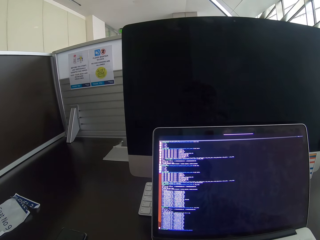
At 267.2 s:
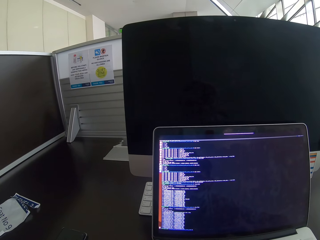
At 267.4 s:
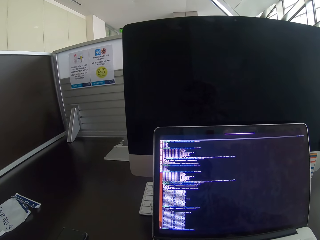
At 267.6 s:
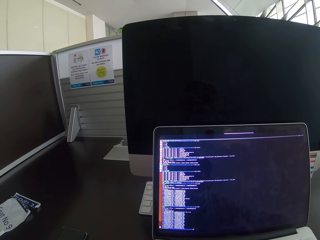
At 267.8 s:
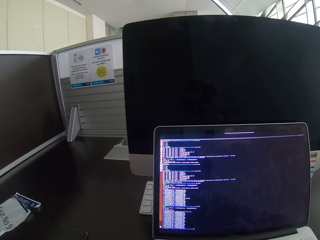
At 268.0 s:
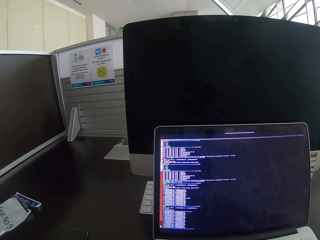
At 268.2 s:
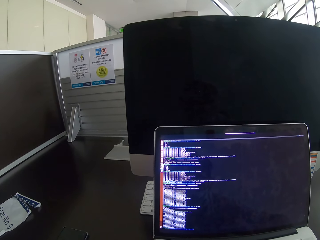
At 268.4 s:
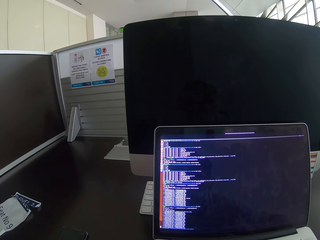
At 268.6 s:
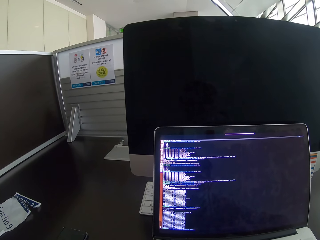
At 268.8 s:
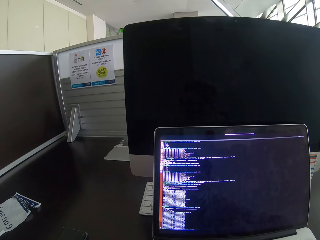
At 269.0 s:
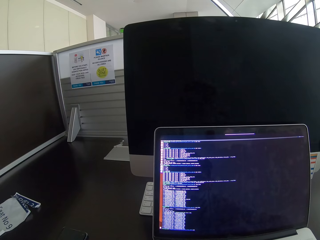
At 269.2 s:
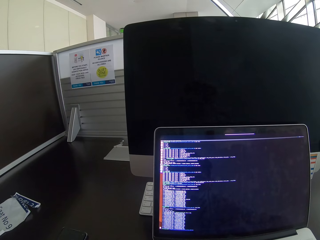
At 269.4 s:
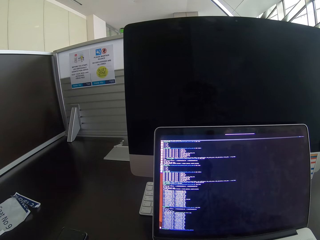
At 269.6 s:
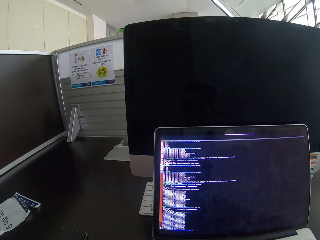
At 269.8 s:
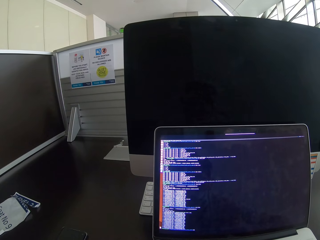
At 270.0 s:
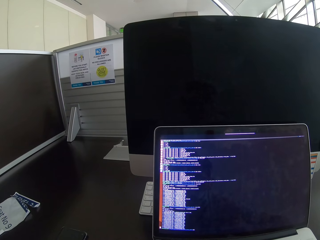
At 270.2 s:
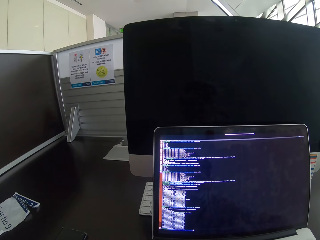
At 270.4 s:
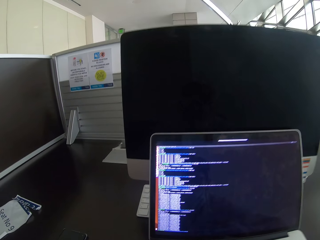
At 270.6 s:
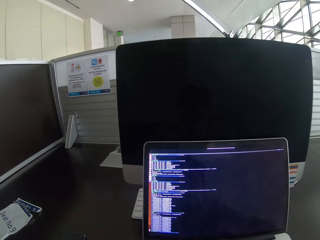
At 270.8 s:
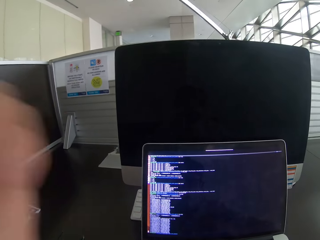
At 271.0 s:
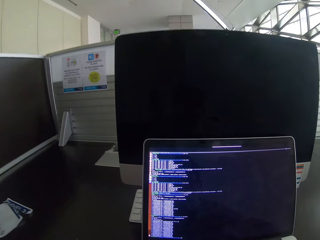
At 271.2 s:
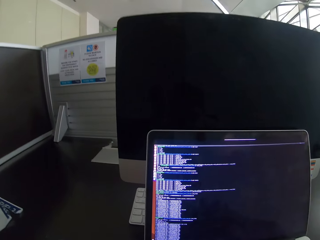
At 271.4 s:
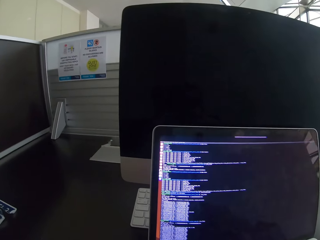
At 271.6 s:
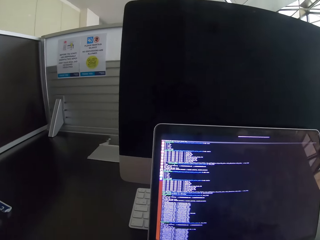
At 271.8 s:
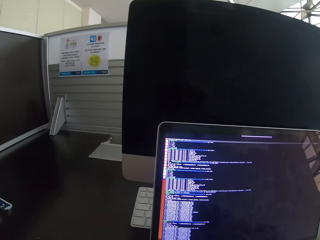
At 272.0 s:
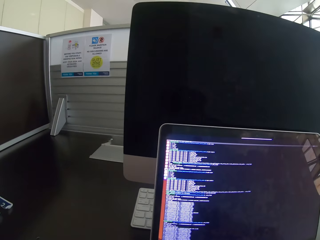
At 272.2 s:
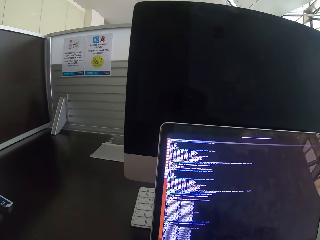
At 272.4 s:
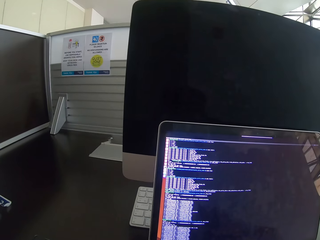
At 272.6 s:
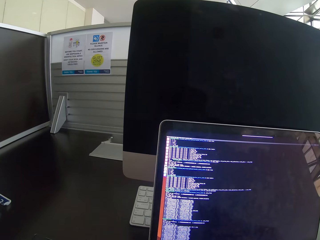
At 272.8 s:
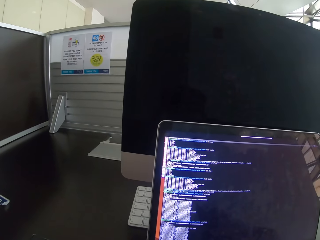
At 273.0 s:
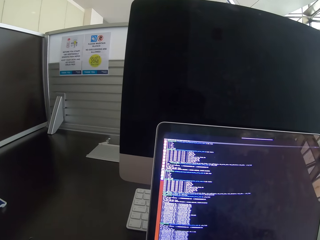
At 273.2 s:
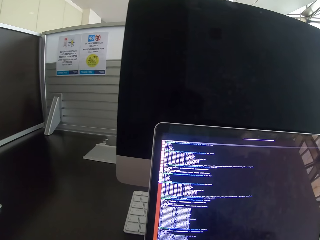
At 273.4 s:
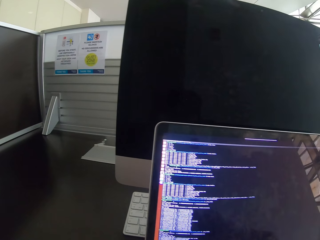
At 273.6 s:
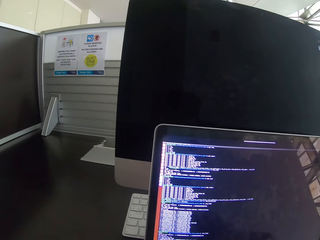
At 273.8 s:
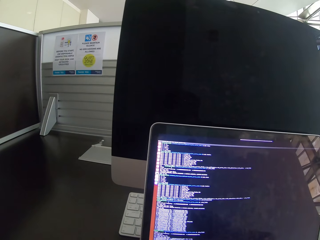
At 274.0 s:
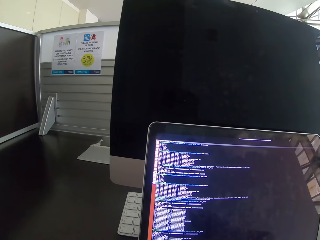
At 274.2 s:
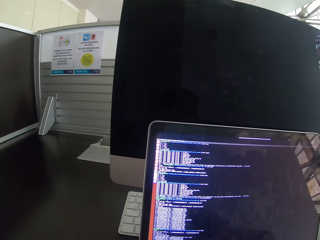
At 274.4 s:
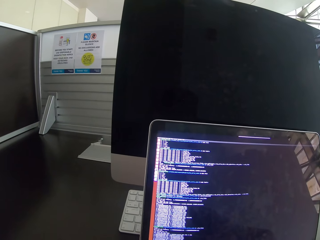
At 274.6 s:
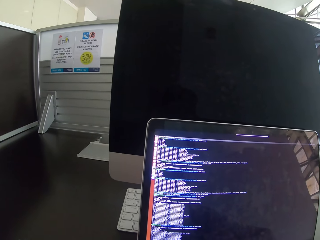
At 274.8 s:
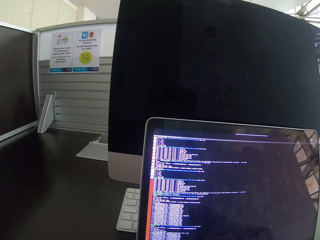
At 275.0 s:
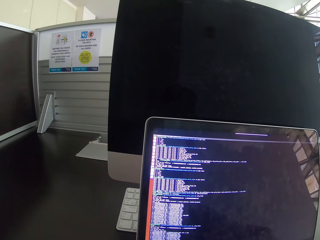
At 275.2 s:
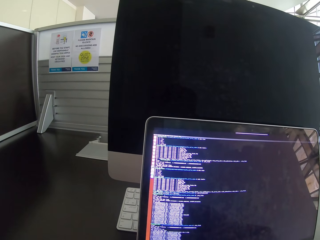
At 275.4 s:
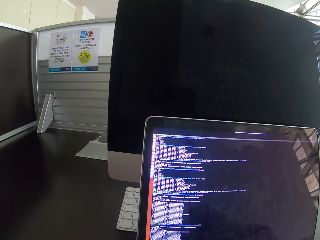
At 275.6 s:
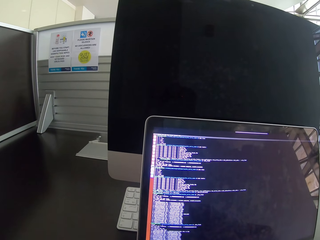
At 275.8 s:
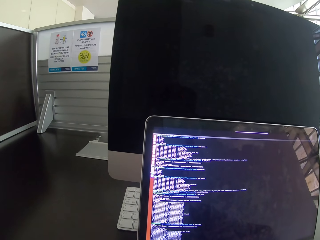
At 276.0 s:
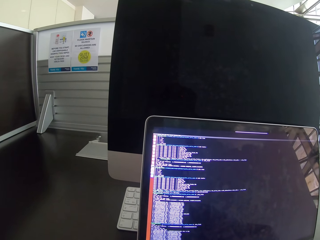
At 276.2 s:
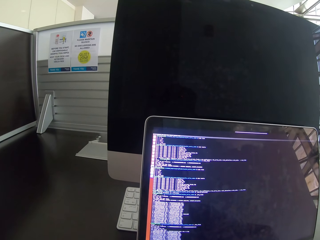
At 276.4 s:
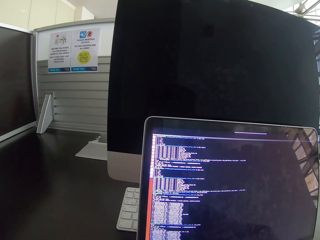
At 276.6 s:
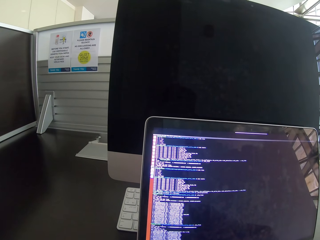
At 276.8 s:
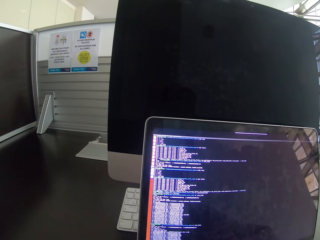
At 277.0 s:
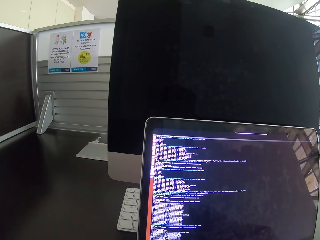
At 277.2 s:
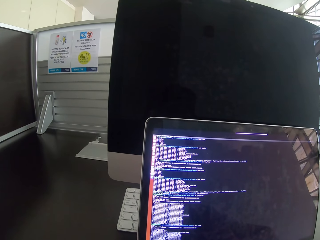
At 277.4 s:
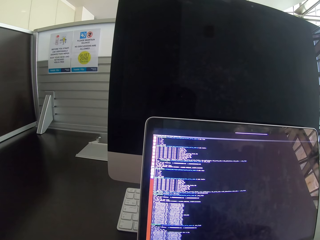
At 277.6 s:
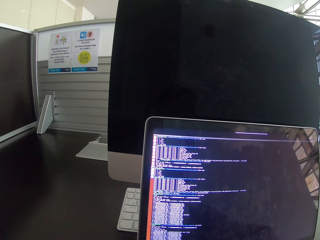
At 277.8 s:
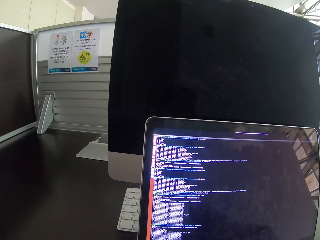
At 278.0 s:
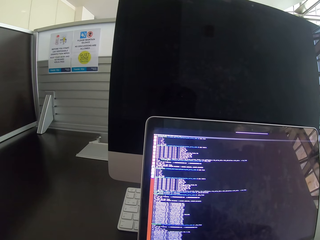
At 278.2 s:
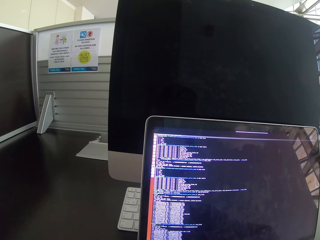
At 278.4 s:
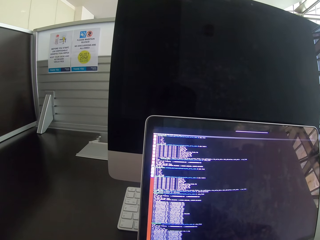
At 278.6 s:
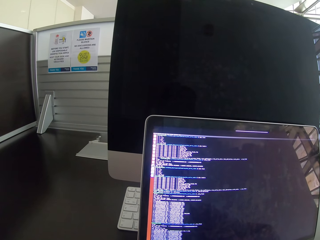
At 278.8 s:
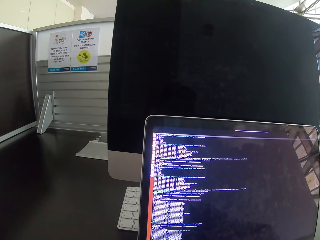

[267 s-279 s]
The camera wearer moves the left hand. They look at the writings on the laptop.

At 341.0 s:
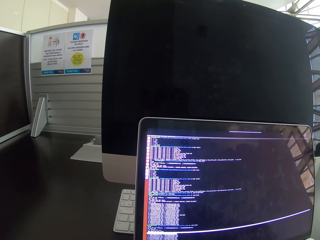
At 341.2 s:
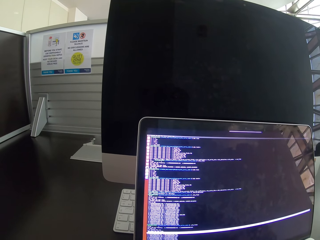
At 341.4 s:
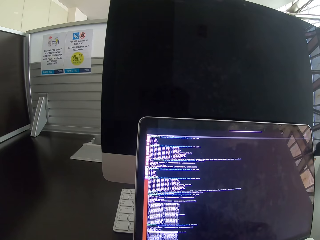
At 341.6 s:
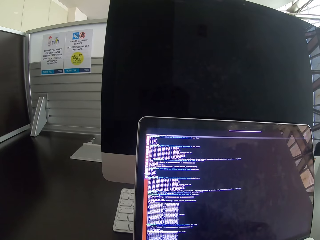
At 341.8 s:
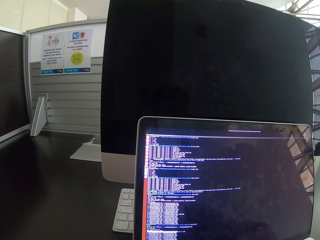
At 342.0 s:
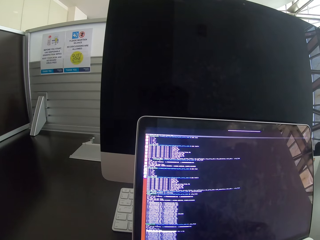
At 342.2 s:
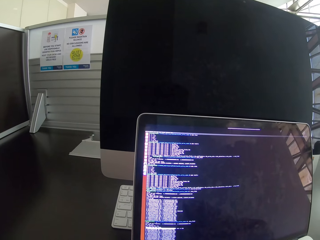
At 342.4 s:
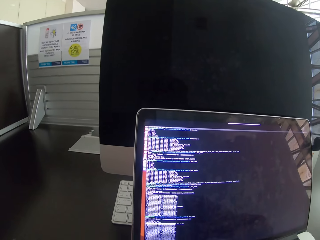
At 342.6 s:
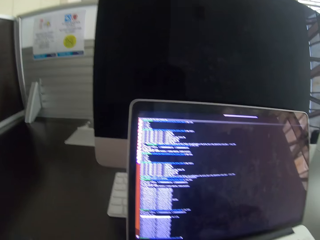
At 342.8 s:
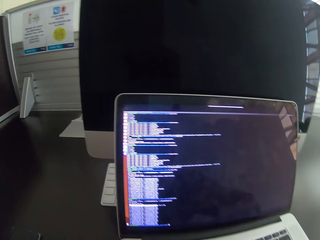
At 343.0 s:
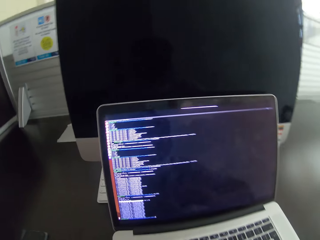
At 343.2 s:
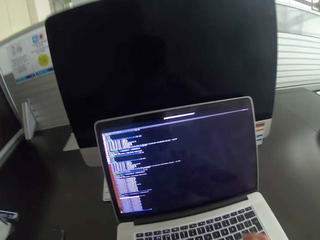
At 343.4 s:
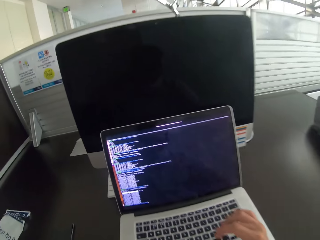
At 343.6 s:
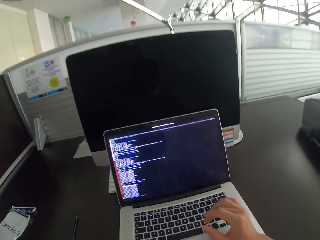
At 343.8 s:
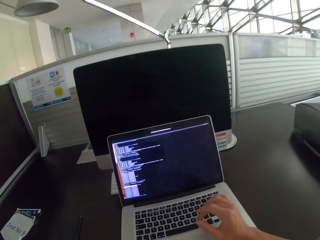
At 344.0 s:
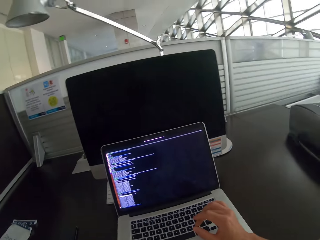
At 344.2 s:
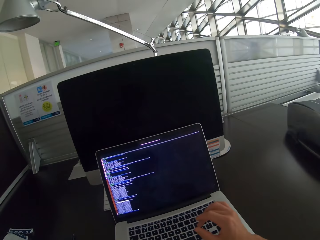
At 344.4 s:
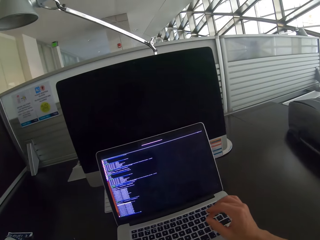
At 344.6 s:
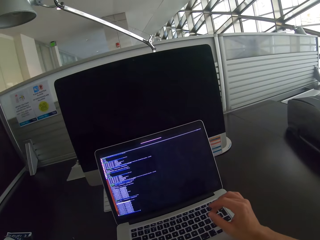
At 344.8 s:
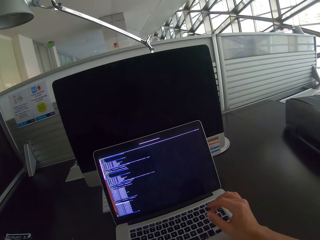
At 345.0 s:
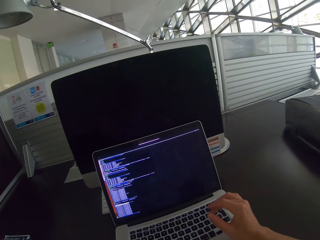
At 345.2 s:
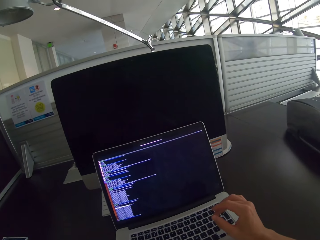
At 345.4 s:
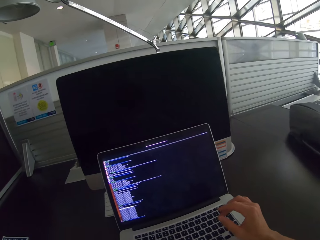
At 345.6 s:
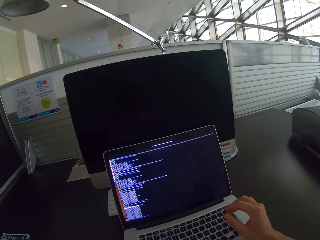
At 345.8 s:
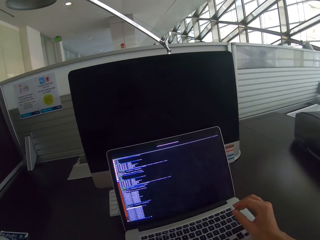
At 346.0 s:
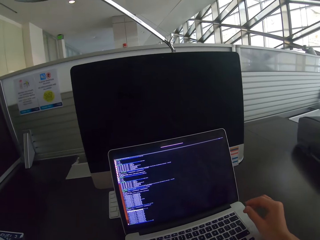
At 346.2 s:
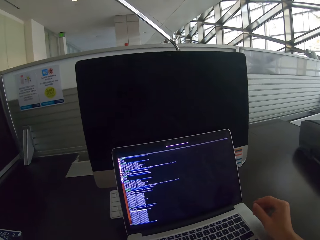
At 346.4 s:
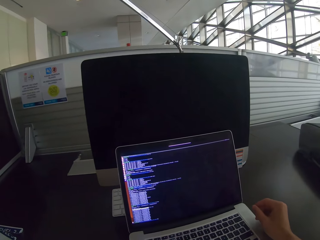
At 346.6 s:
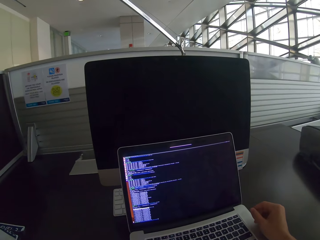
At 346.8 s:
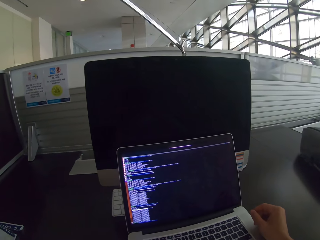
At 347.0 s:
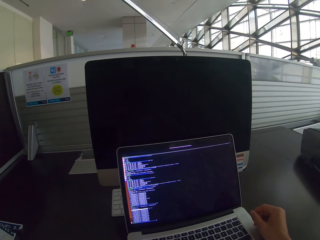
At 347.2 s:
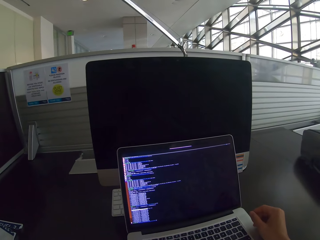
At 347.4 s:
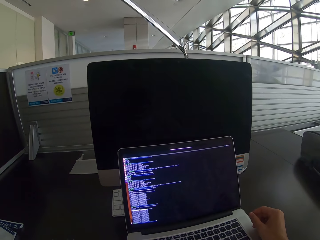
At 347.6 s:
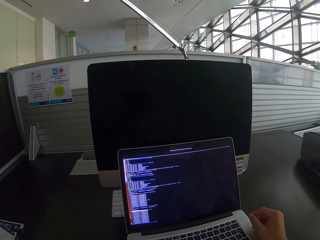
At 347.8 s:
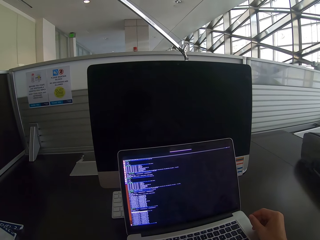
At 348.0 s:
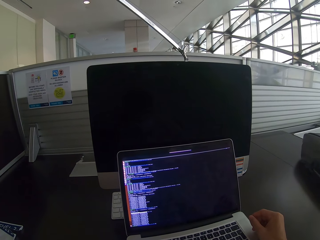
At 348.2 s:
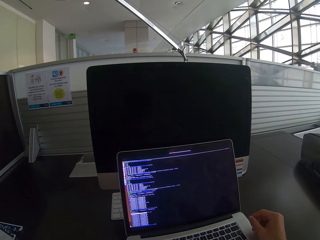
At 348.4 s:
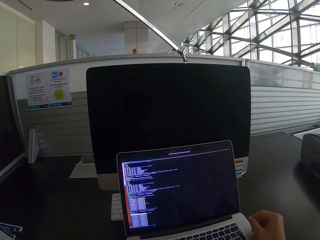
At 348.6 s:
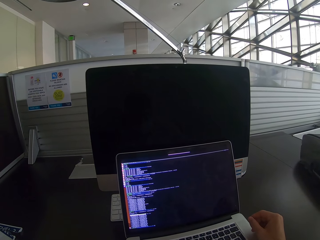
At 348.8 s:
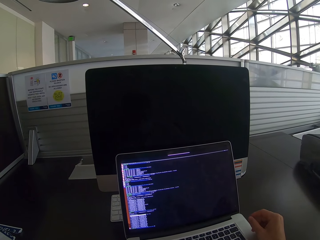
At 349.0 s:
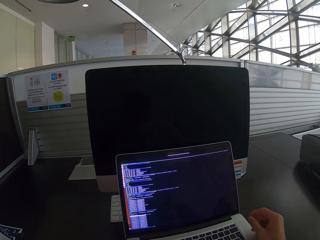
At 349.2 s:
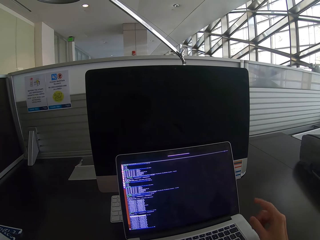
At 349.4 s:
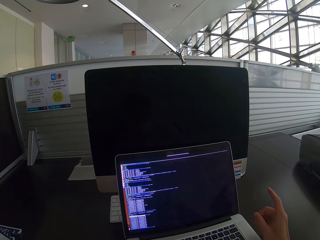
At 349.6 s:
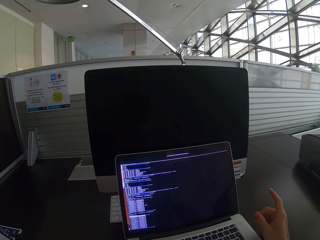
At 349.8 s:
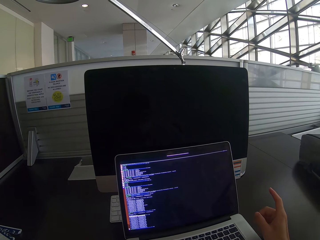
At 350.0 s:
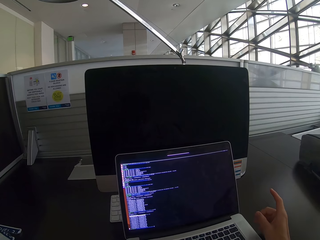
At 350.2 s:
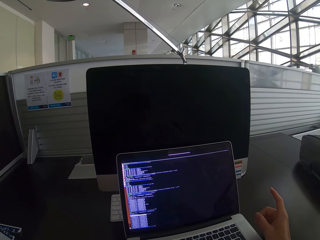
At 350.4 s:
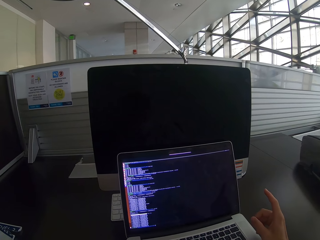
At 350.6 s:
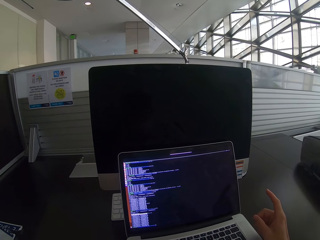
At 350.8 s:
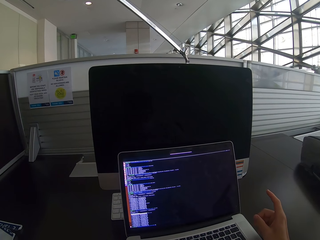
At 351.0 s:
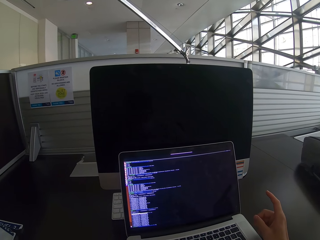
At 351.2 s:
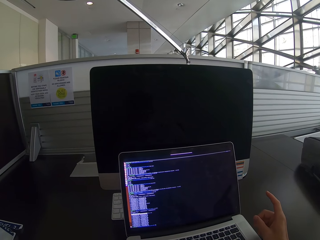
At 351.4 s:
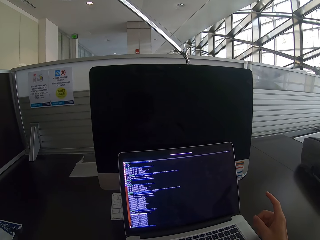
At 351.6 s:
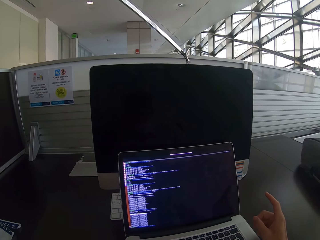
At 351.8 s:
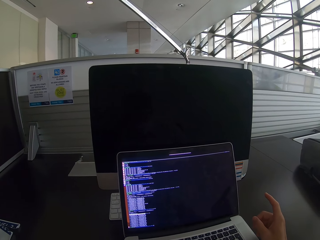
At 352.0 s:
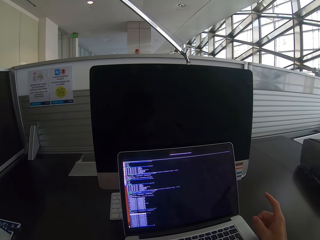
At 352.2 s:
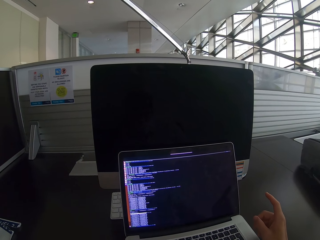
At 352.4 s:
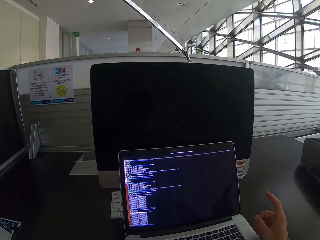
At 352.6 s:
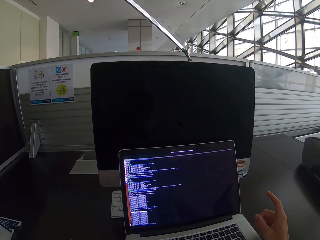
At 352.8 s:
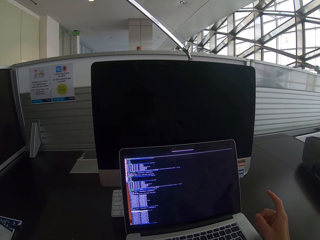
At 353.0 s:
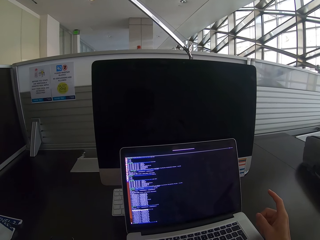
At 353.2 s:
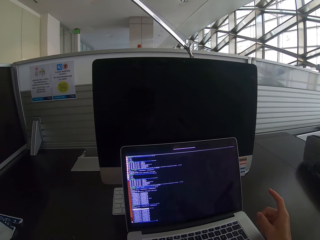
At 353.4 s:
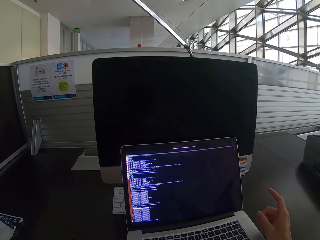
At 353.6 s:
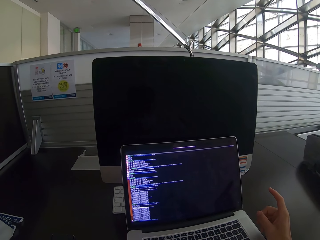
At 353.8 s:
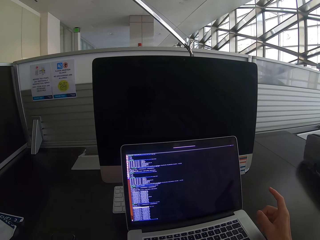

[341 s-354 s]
The camera wearer moves backwards. They place the right hand on the laptop. They move a hand on the laptop. They move the right hand, point a finger and stare at the laptop.
